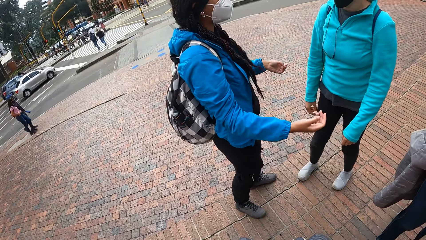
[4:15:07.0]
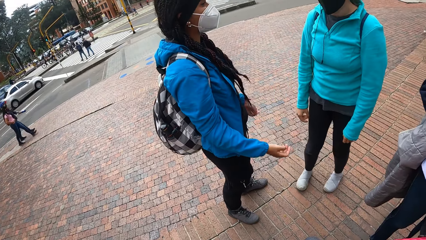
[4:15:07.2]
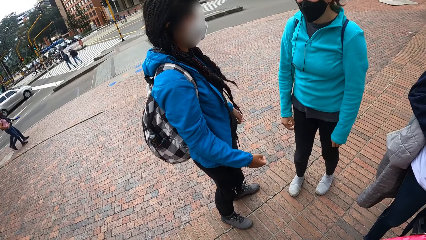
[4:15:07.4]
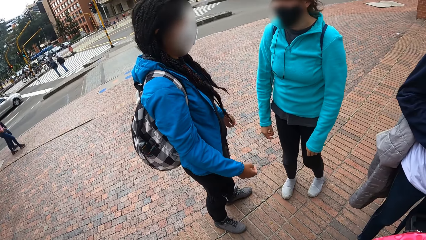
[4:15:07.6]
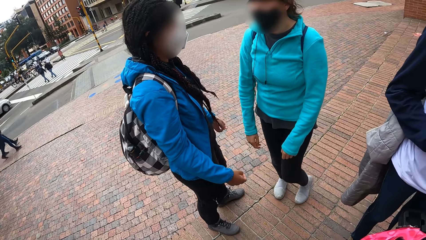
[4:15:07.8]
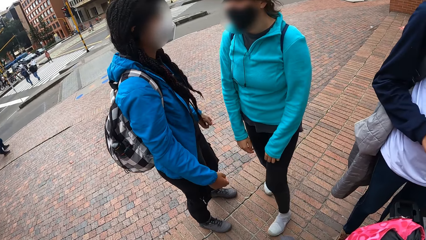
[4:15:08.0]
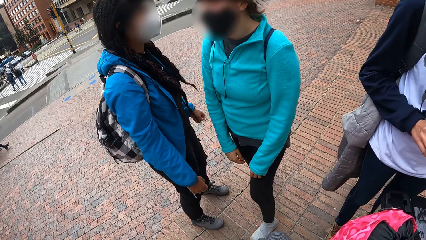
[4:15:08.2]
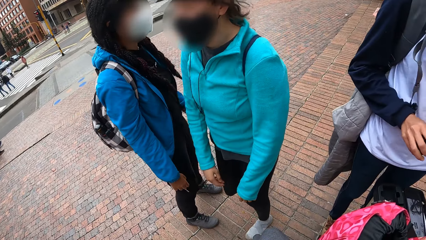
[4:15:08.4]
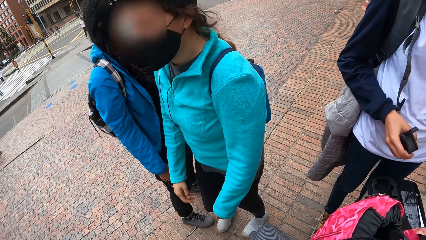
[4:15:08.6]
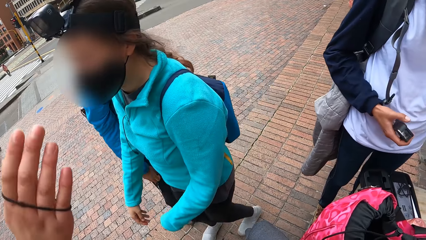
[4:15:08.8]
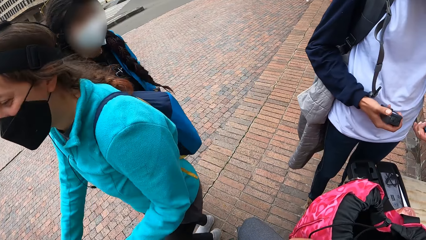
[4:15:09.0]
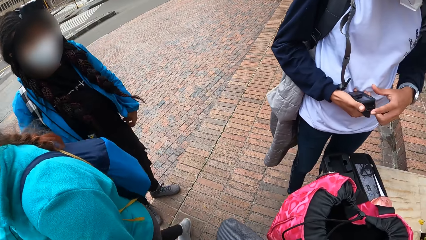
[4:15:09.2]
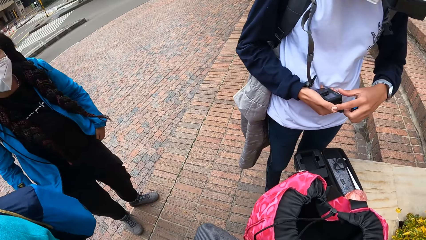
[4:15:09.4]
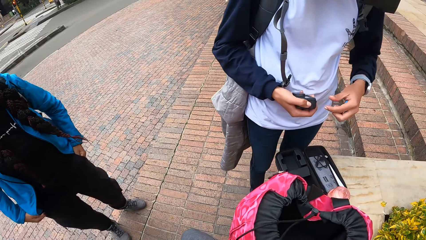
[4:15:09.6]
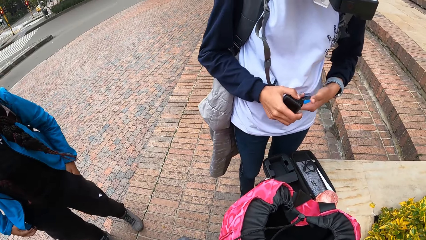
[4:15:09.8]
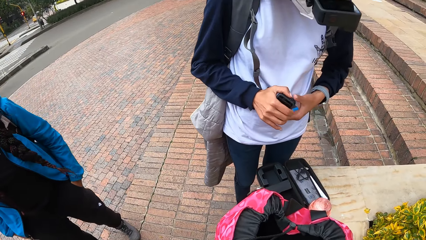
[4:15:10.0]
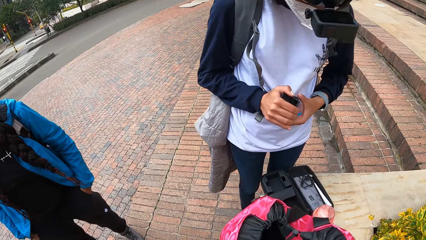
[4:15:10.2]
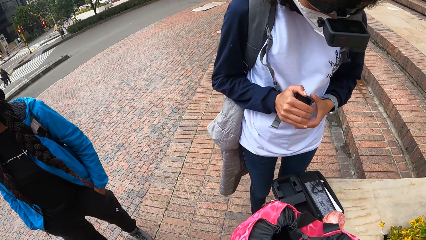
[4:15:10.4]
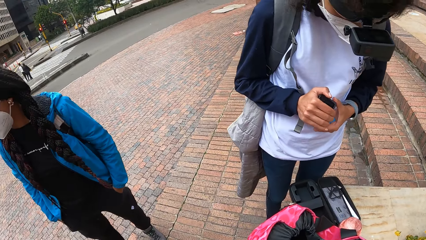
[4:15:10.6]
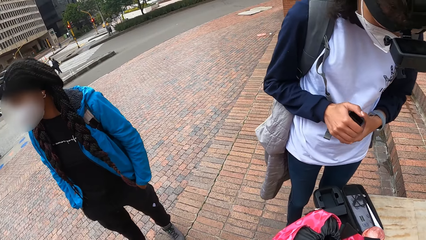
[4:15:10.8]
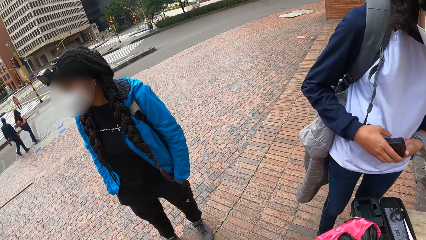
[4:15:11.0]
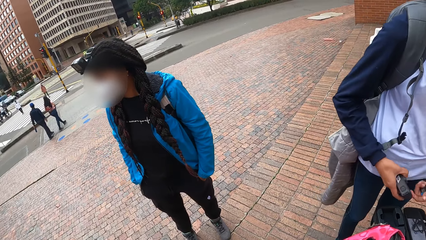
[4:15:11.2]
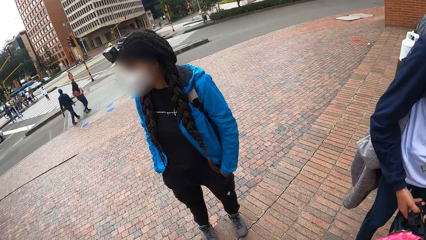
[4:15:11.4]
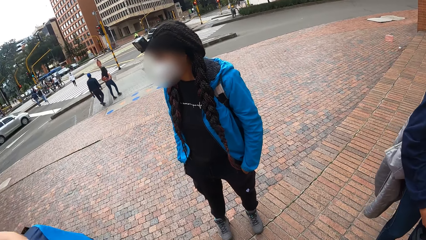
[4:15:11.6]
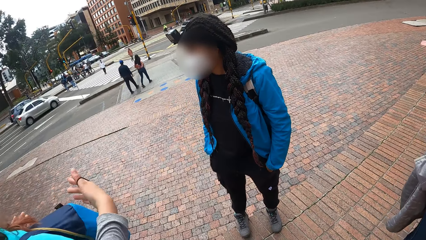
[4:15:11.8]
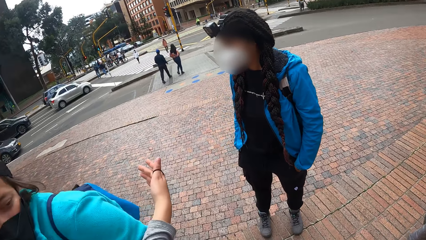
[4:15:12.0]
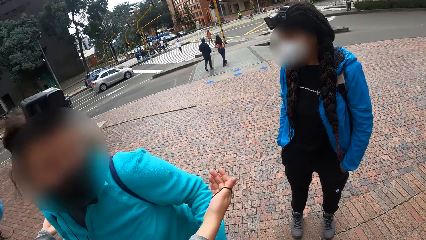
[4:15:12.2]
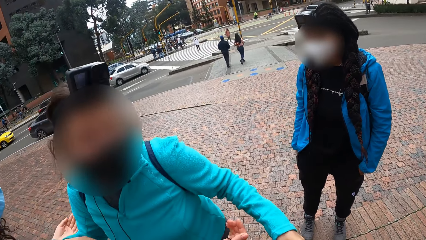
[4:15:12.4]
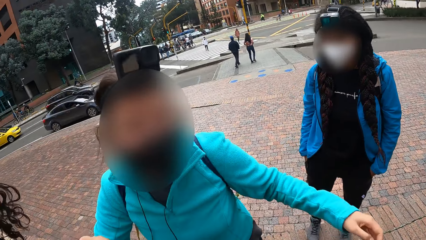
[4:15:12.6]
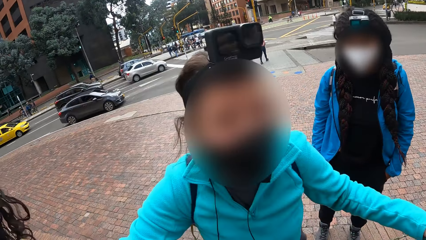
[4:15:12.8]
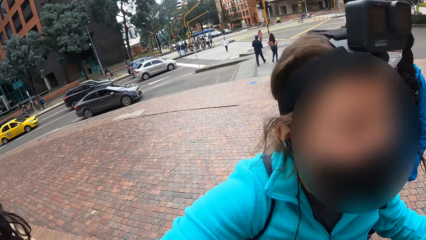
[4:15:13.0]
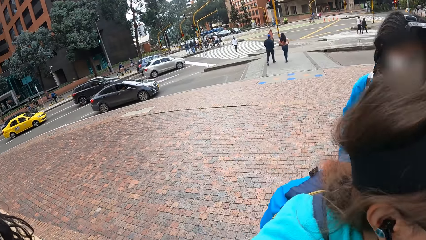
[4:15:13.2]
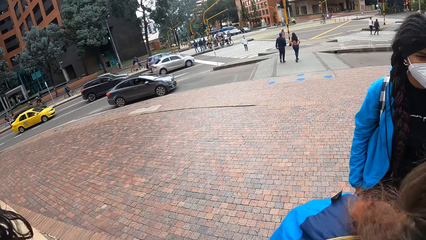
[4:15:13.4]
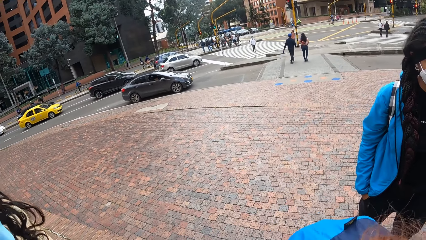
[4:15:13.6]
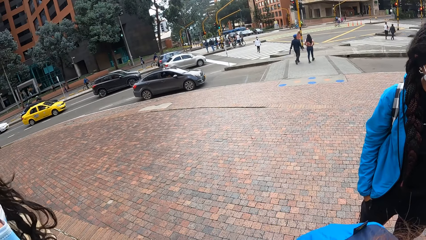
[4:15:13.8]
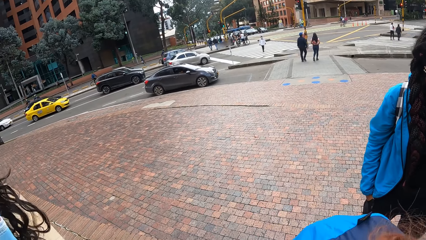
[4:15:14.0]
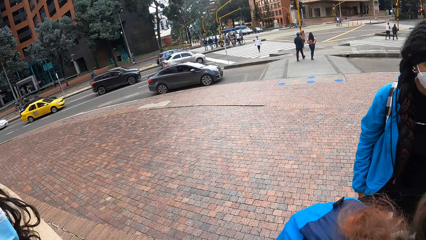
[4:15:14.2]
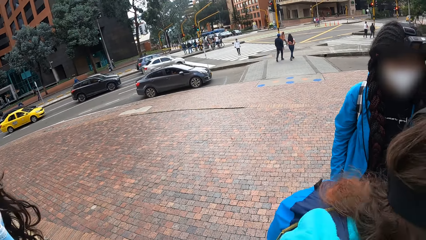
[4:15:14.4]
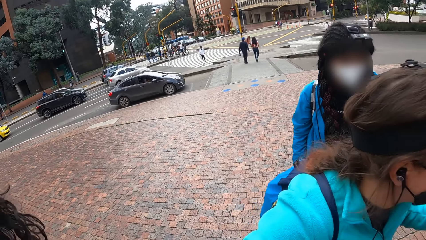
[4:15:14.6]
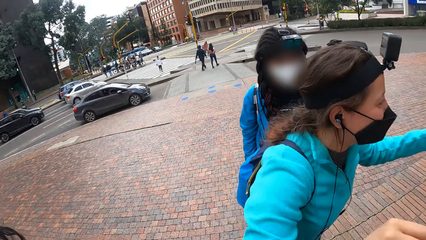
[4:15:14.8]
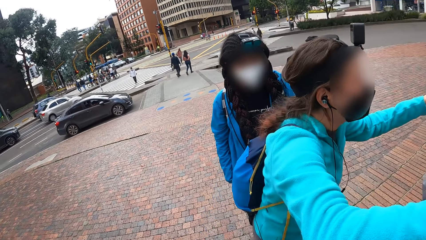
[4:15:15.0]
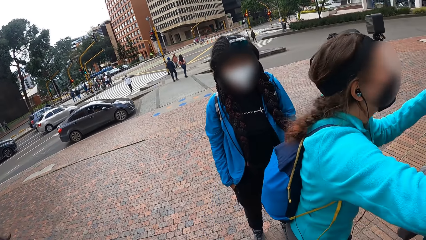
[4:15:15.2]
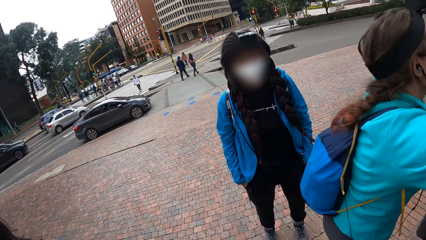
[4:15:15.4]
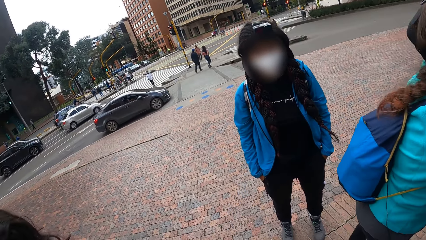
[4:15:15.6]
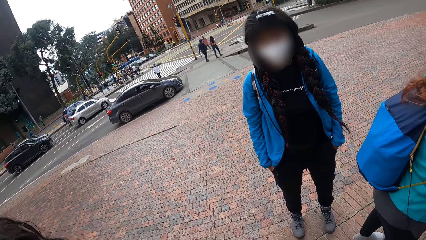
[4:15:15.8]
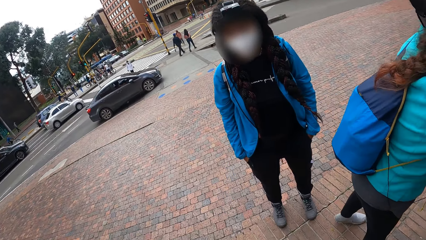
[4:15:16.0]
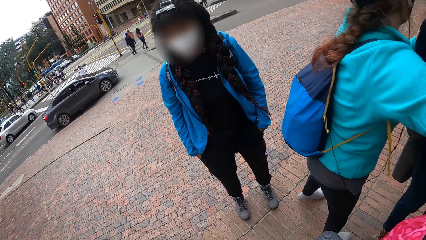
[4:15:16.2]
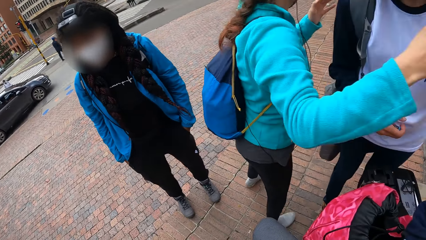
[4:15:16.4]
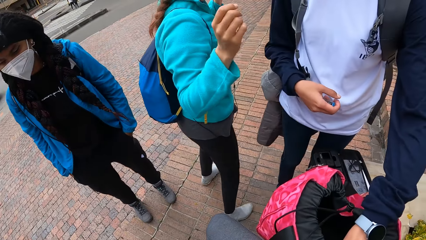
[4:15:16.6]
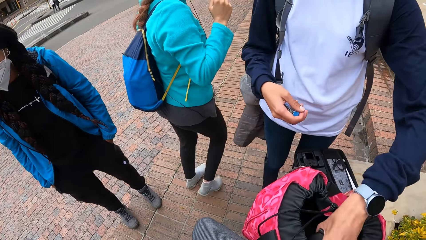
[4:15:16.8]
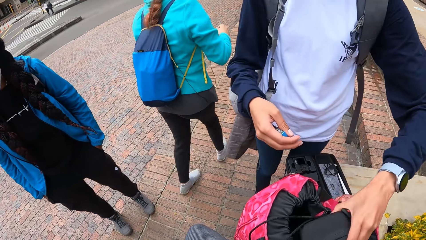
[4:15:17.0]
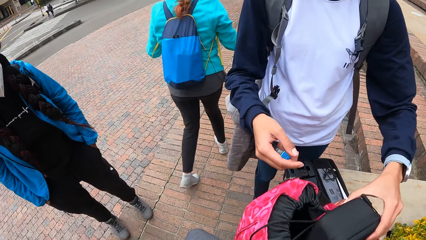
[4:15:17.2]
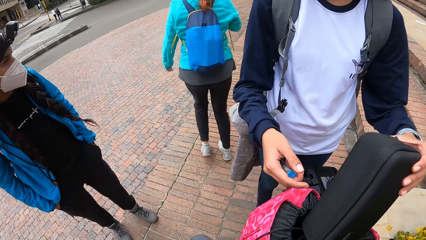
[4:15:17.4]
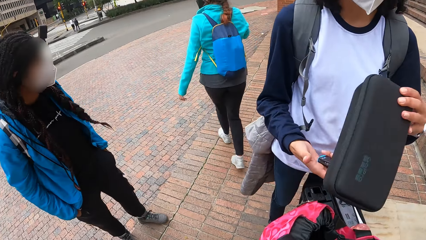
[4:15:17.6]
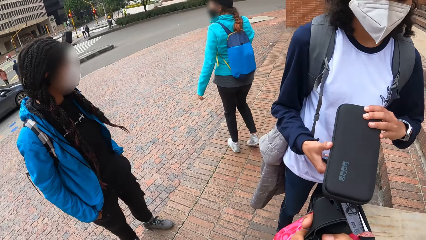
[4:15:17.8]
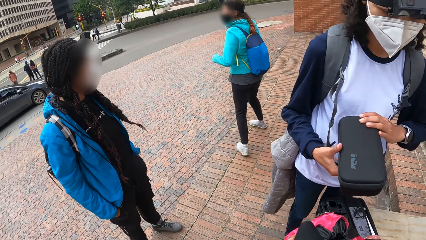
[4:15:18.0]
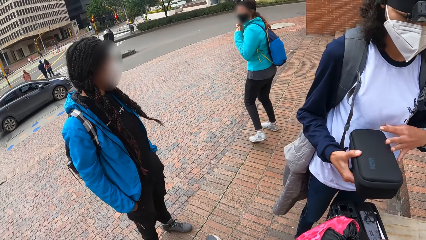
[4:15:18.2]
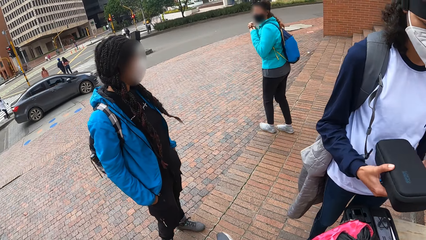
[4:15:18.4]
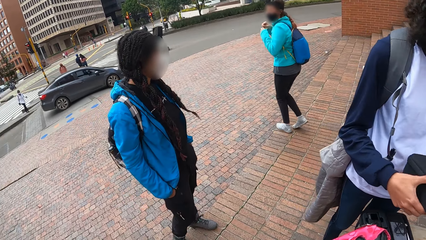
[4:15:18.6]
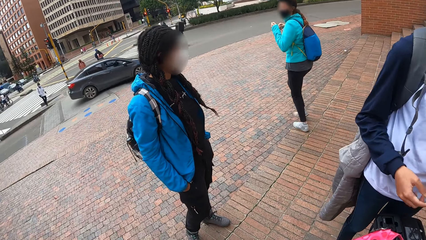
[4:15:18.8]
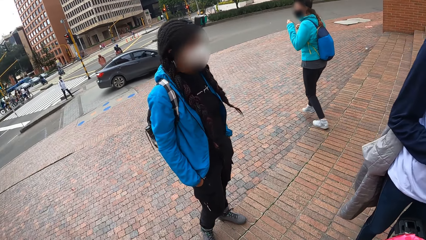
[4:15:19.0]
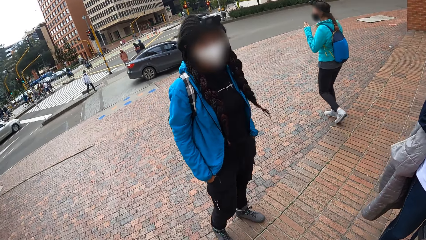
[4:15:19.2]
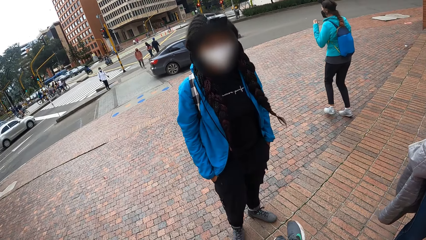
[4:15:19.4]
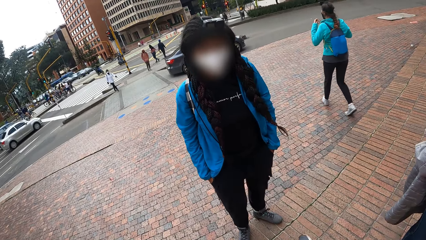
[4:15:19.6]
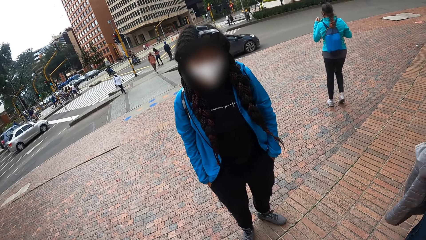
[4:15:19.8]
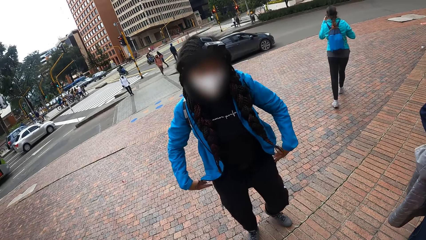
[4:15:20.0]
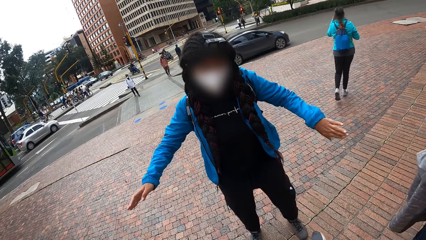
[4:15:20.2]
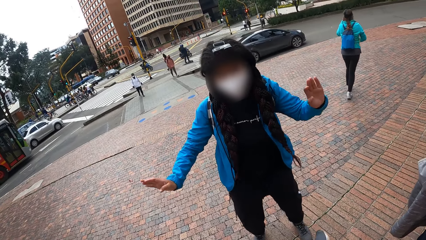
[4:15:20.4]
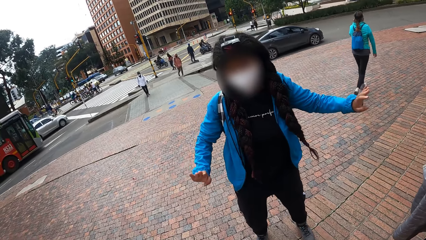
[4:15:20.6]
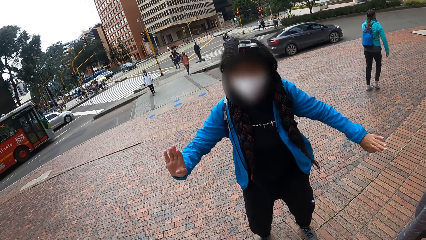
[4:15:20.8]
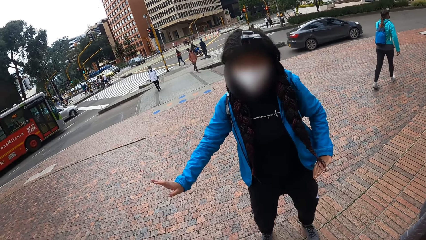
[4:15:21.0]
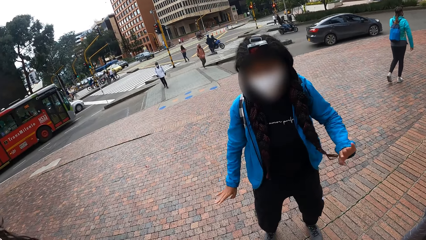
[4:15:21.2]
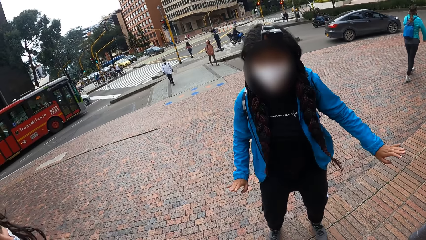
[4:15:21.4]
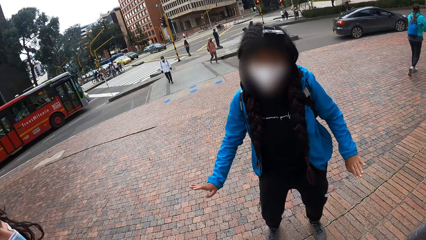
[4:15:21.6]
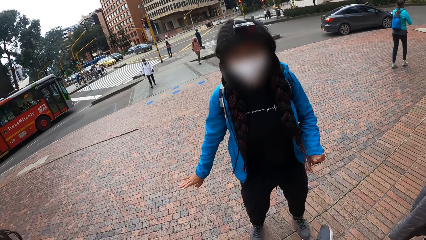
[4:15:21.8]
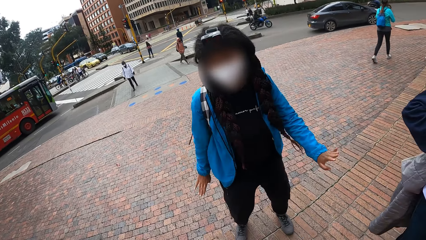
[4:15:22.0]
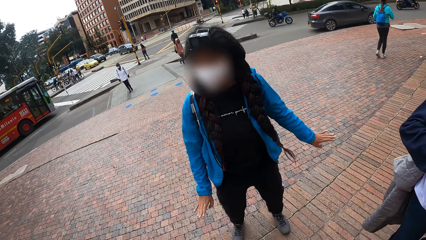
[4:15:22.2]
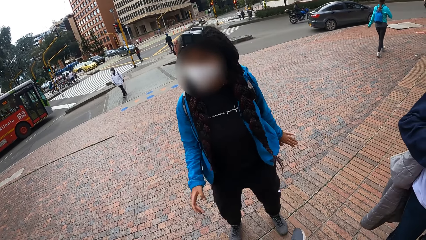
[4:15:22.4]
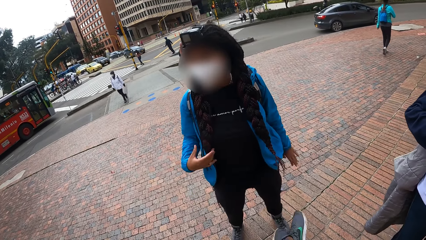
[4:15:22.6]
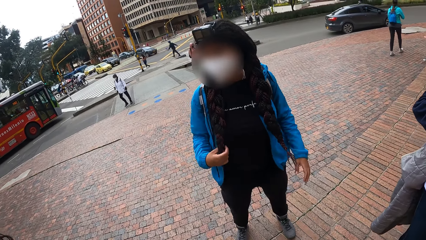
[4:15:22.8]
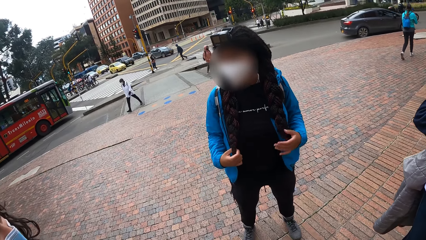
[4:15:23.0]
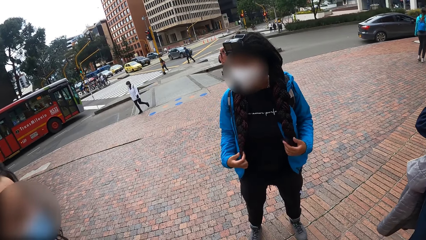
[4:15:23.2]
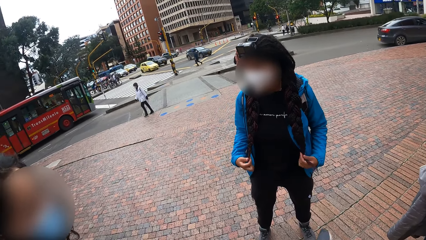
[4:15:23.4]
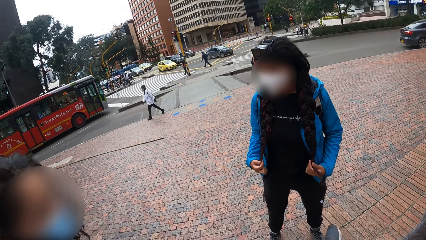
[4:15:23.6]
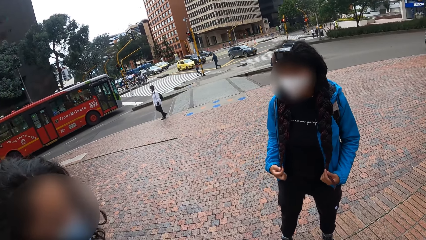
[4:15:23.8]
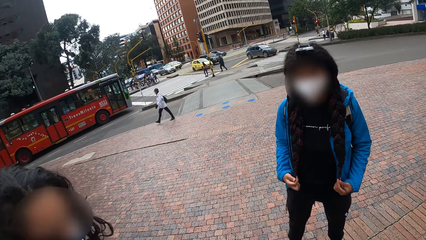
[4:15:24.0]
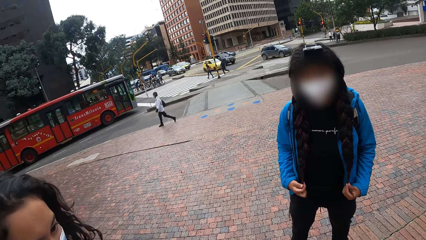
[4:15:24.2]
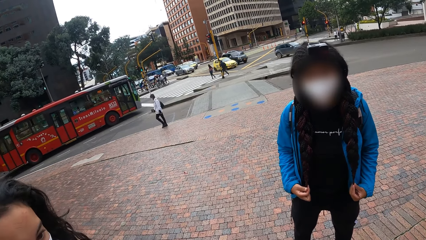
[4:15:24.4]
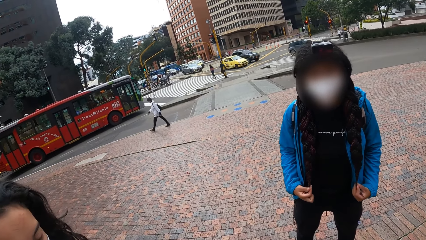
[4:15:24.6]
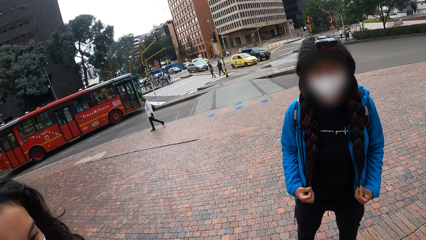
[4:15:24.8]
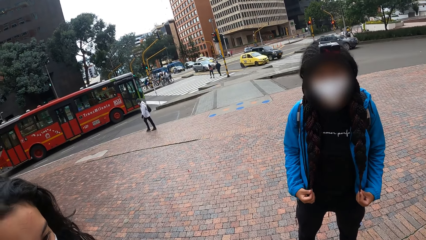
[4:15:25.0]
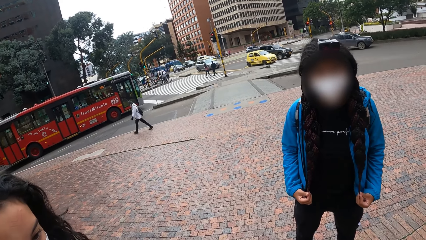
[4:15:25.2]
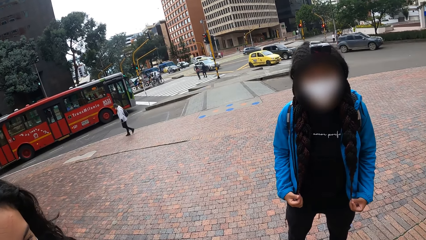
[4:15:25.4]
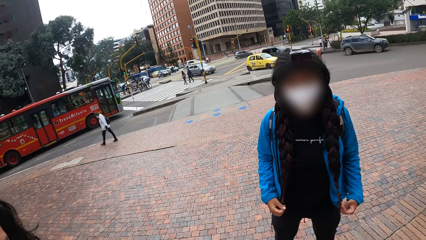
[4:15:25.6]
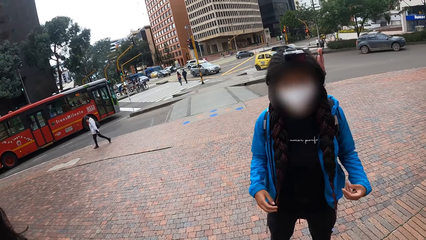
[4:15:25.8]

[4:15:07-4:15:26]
The man handles the camera with his hands. He removes a purse from the bag with his left hand. The camera wearer interacts with the woman and another woman. A lady dances.
